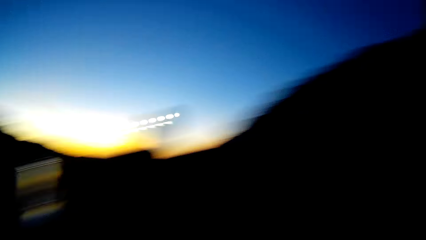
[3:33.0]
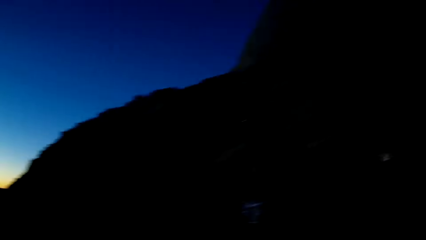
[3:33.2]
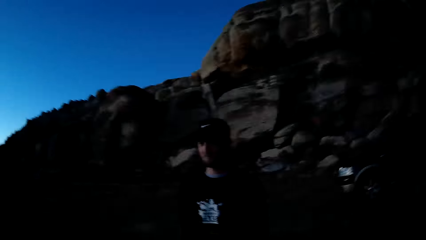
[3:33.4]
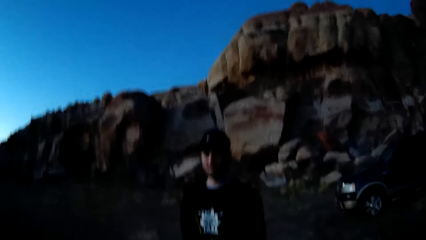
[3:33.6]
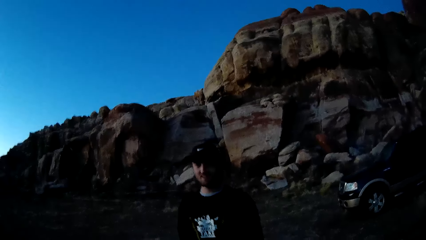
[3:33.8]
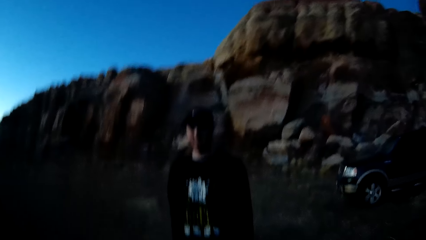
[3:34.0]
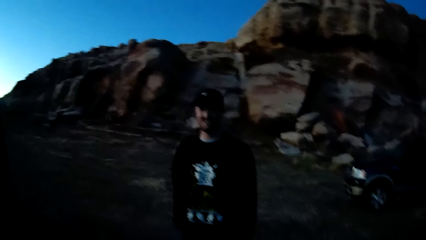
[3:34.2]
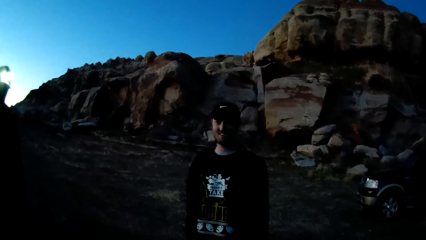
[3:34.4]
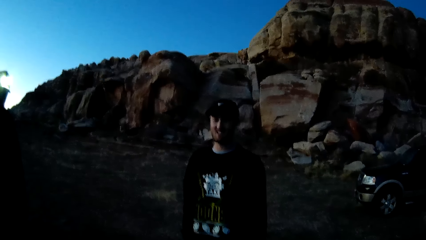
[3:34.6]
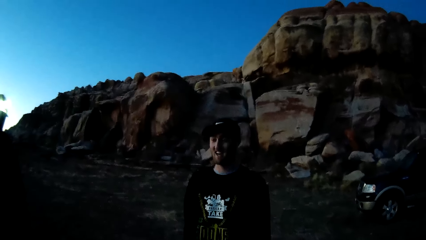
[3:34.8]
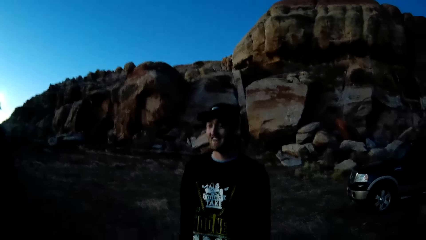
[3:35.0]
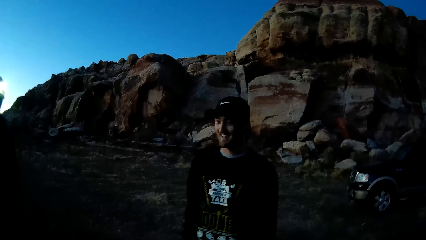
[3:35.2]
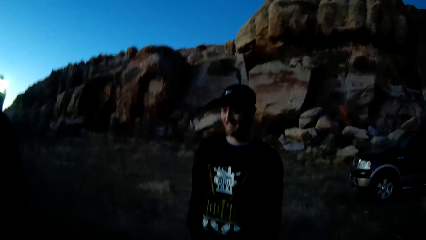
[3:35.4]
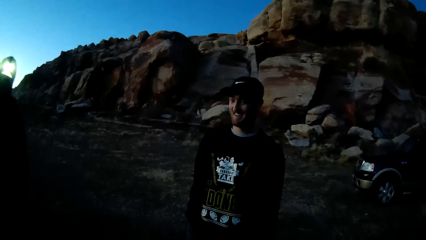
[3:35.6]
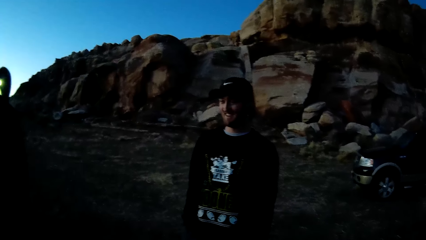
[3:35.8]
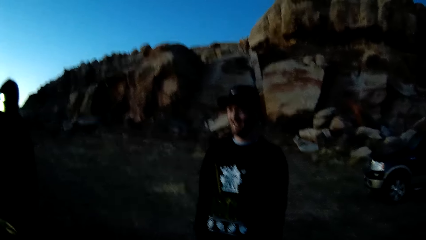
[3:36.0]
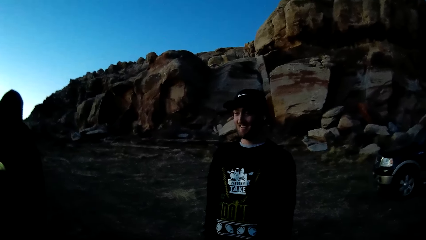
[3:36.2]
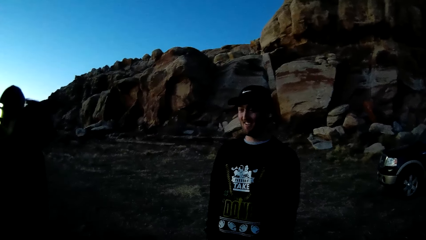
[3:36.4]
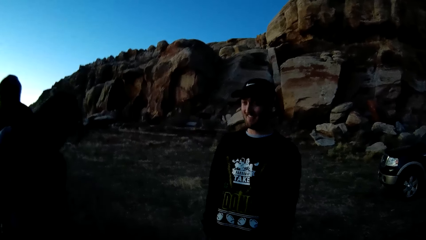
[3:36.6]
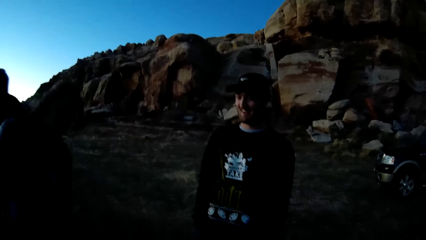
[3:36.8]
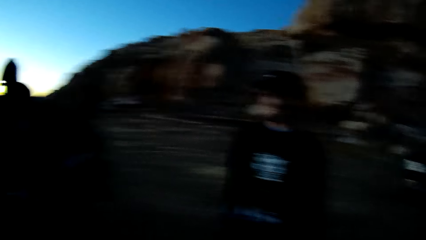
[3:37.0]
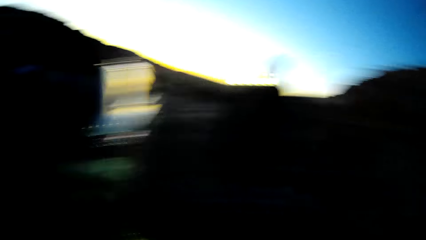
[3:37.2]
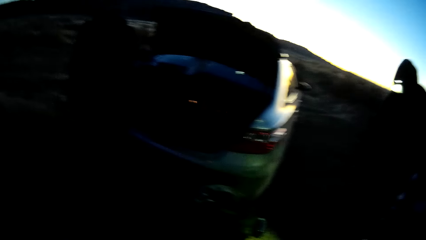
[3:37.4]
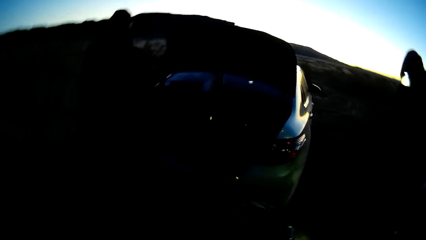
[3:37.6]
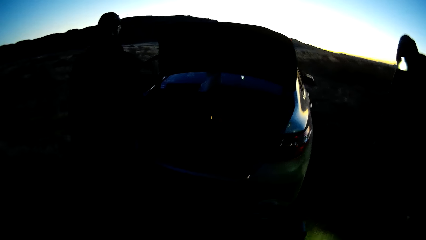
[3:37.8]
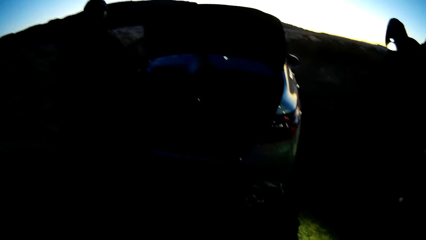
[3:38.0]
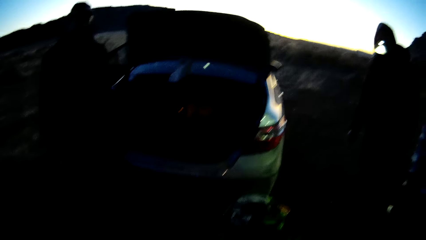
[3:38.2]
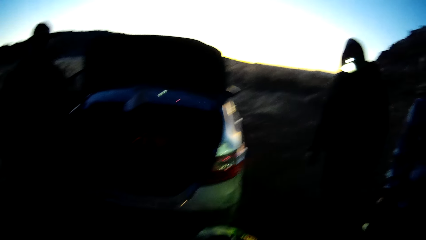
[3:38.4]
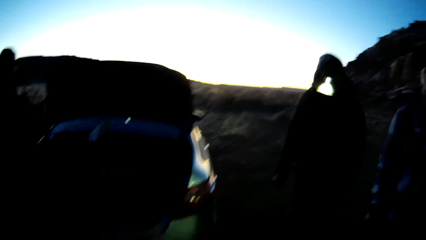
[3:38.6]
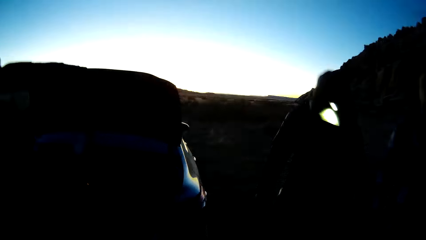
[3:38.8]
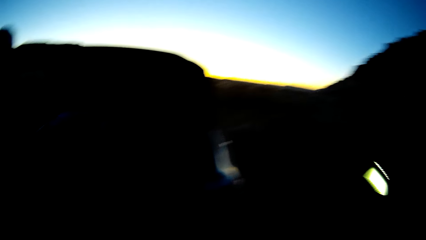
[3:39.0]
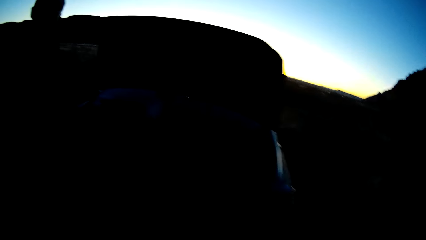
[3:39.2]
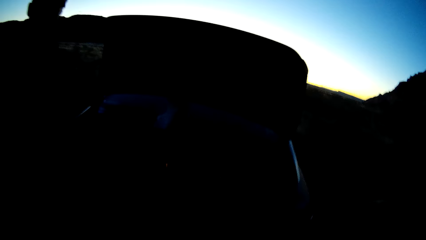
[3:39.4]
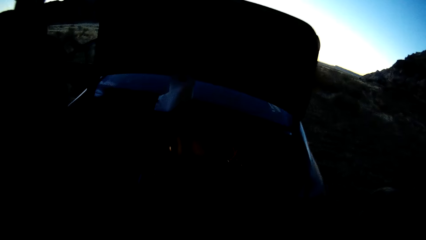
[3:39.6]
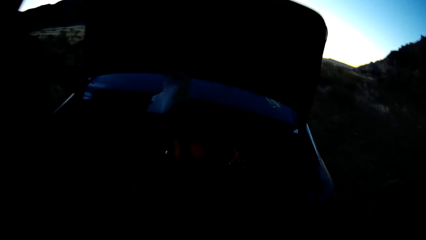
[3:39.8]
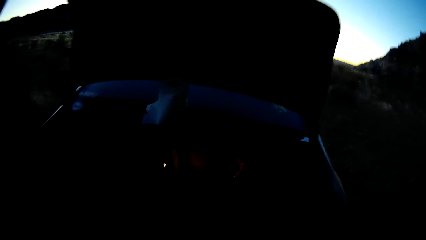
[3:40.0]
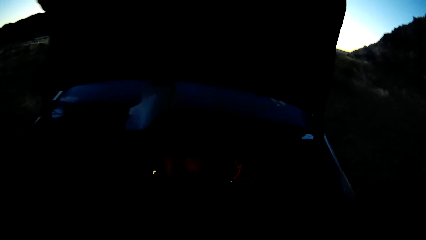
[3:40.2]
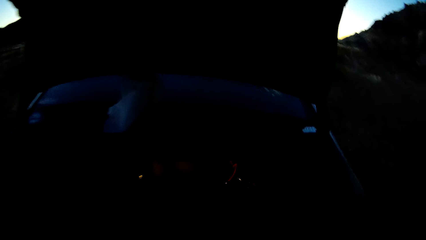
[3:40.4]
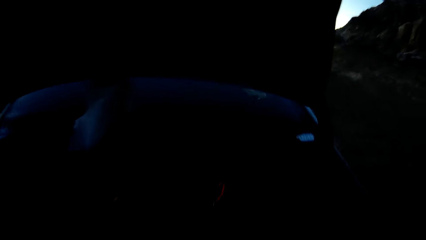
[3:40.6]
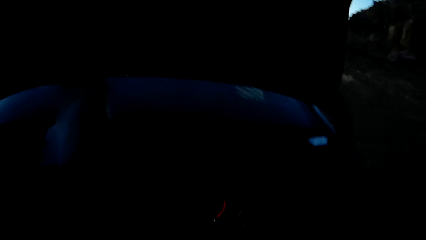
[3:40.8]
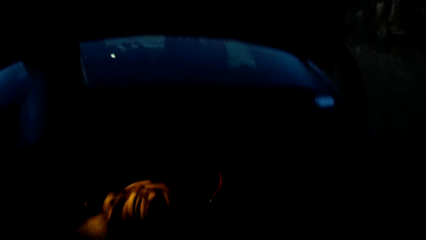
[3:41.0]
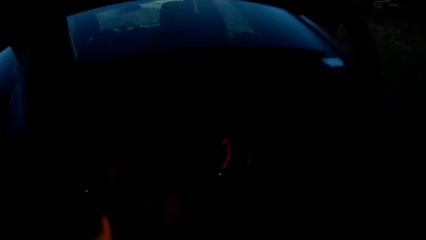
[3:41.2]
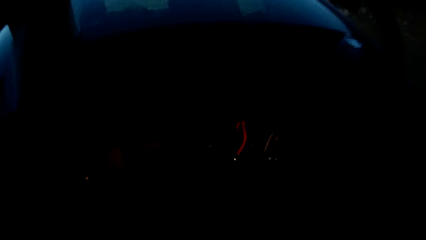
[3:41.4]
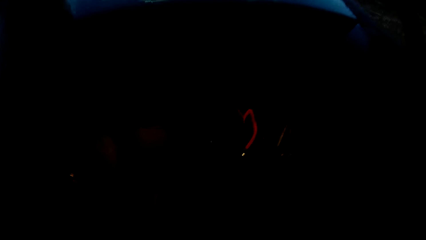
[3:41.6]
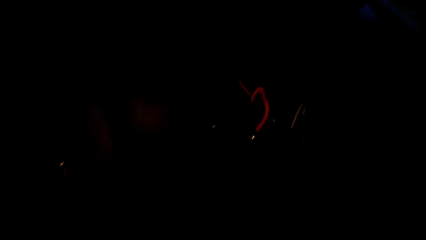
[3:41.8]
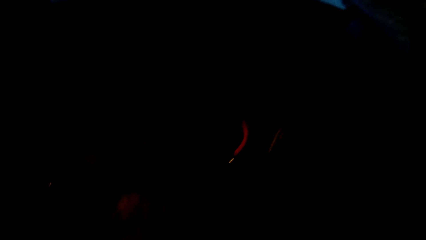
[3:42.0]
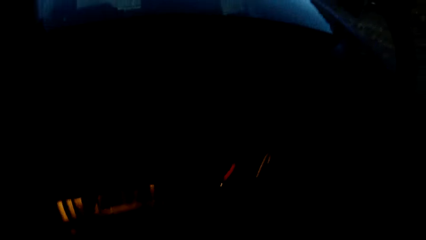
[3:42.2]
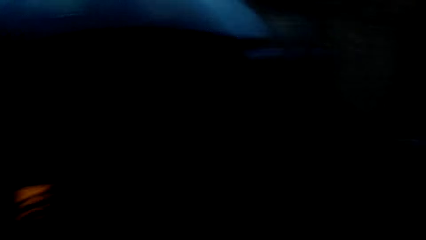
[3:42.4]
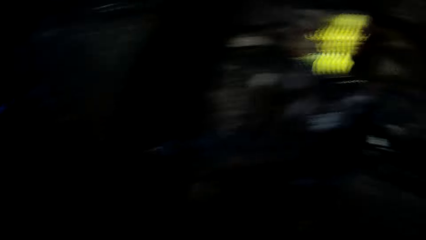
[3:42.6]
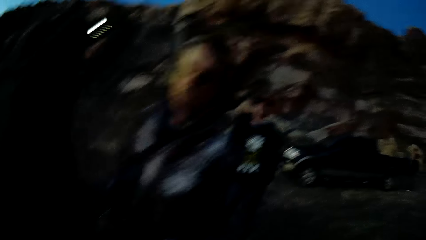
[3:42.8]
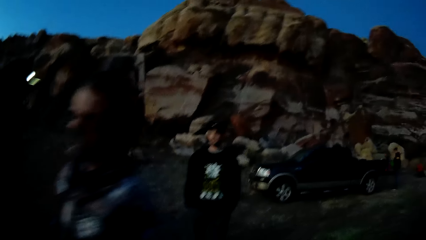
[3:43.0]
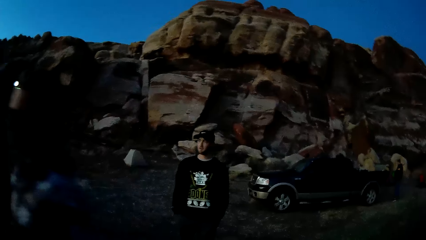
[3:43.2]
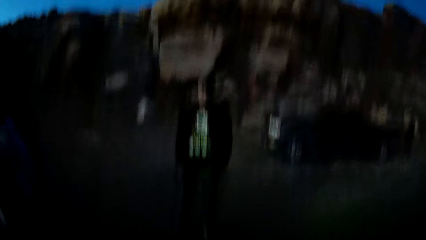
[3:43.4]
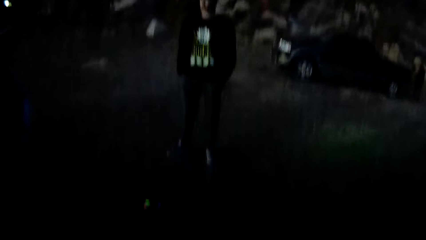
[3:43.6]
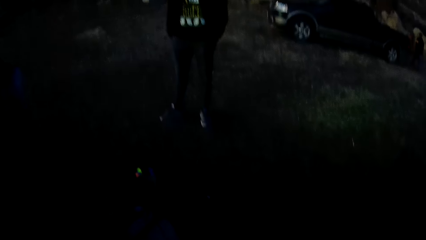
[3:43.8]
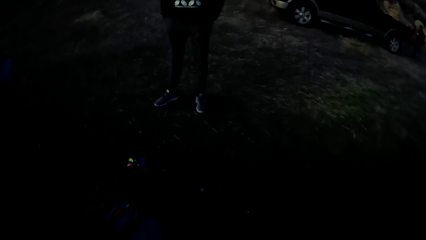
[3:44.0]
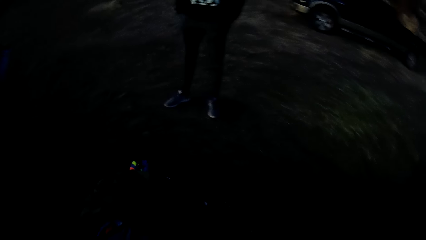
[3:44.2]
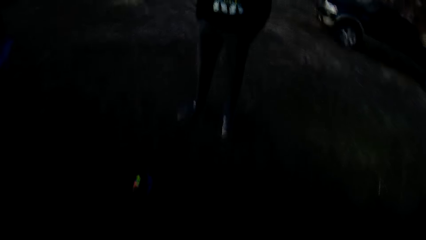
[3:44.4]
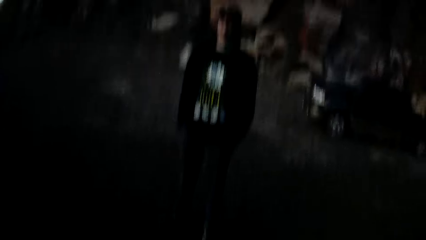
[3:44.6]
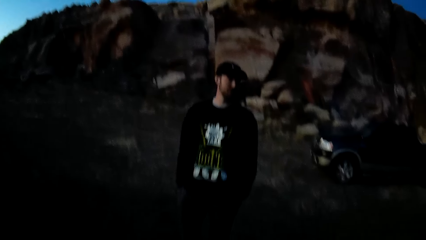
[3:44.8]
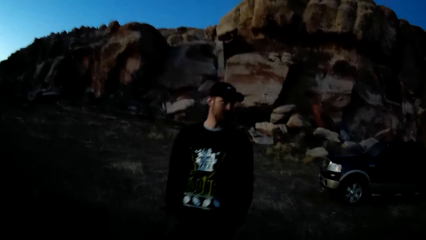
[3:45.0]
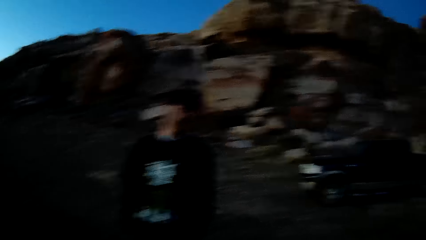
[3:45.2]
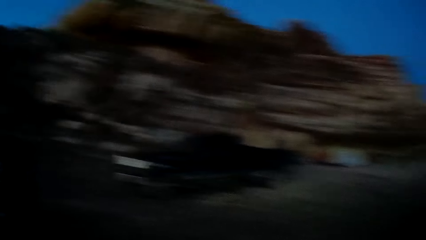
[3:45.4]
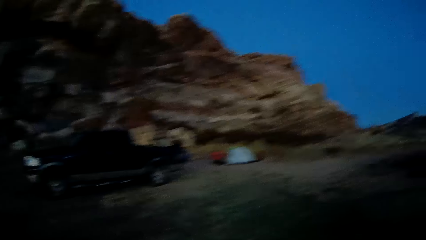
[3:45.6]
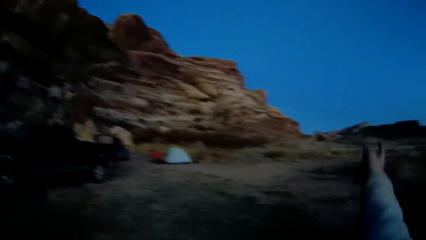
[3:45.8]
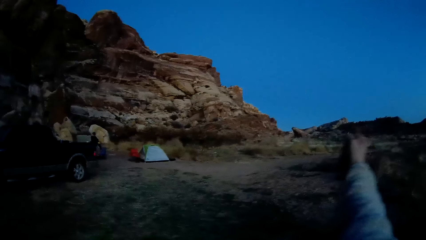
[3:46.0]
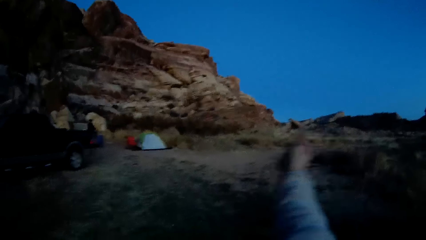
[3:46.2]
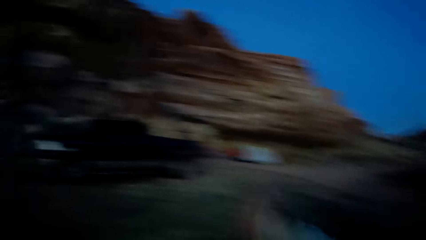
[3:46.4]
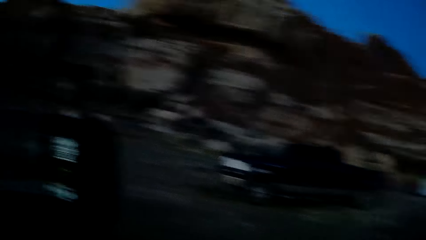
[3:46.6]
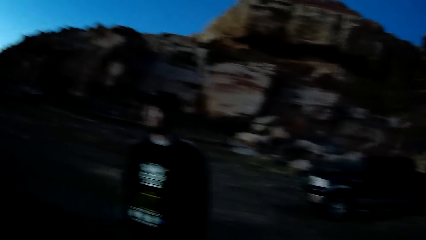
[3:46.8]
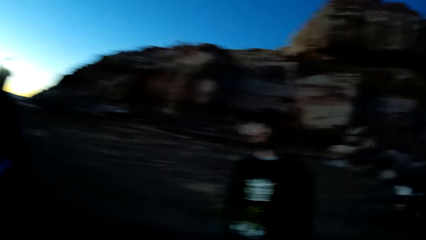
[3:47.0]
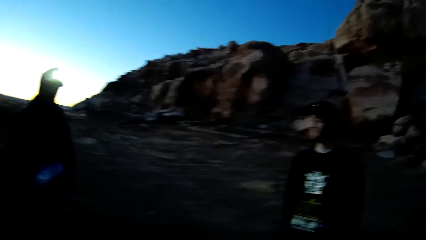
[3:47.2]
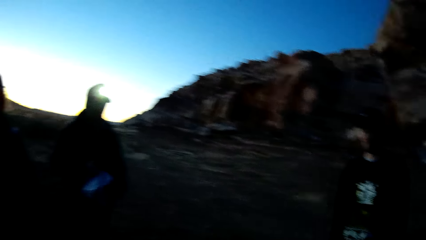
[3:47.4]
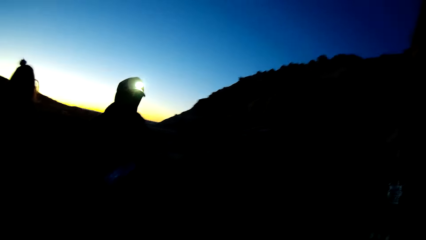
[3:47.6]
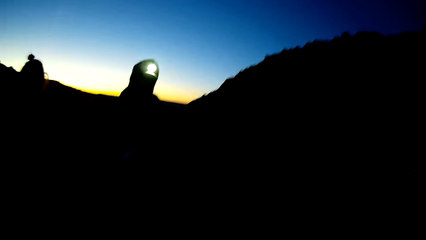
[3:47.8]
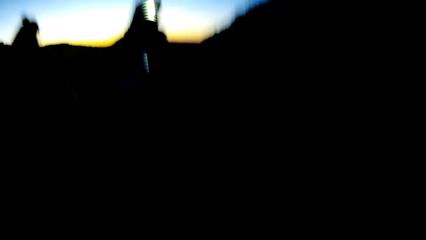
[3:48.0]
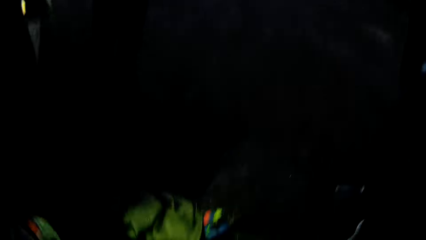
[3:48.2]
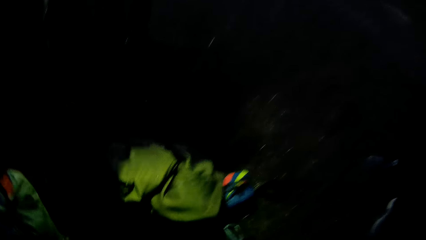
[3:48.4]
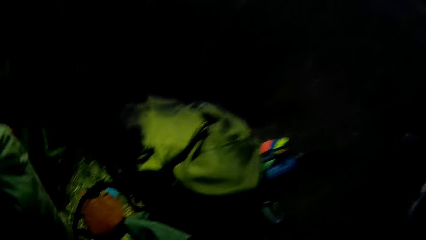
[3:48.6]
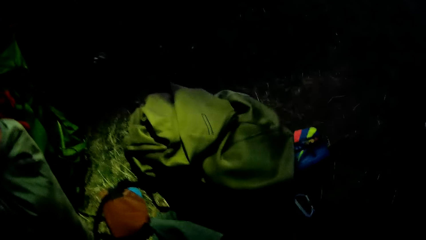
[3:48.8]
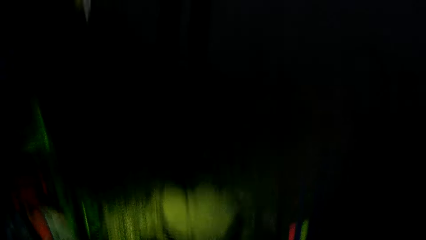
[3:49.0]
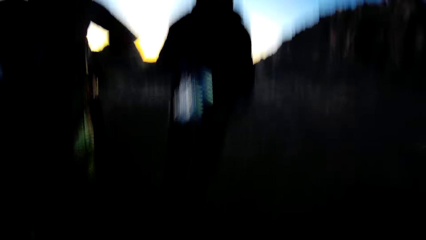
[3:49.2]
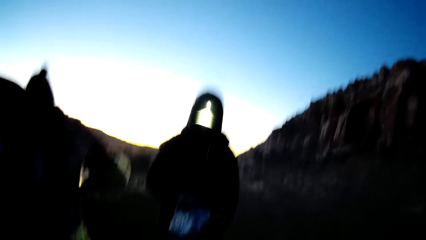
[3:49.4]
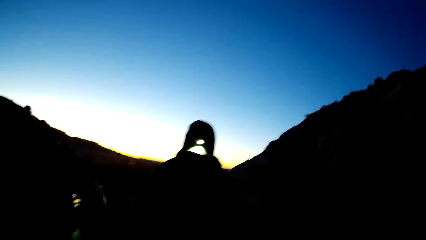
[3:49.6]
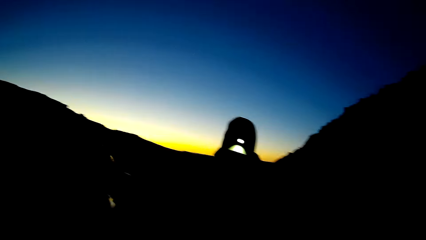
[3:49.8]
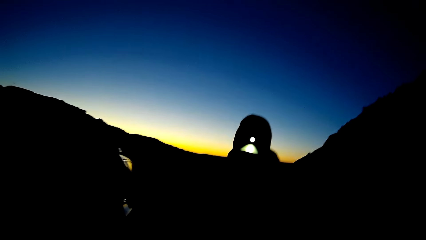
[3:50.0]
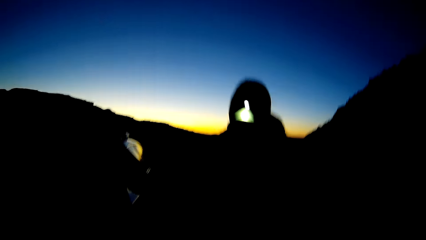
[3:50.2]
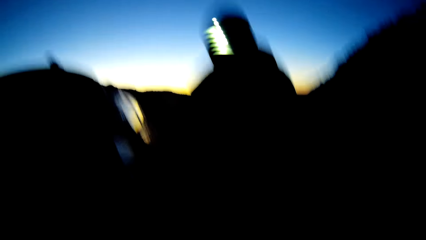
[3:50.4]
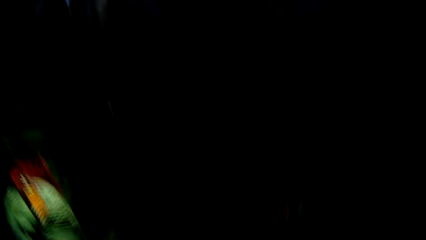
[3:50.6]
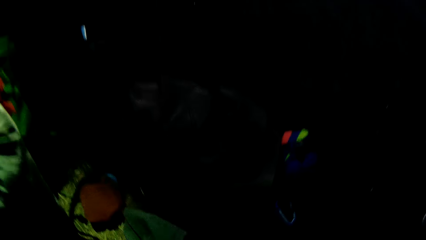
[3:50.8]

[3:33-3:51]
The camera wearer looks at a man. They interact with the man. They walk towards the car. They drop the rope in the boot of the car. They point a finger to a mountain. They look around.
